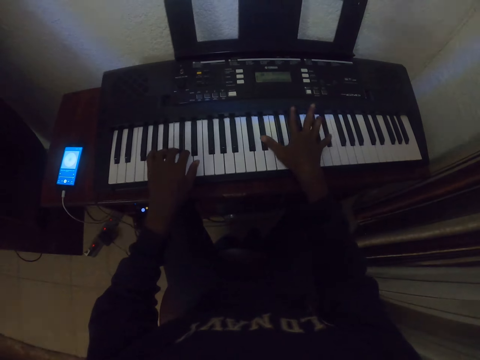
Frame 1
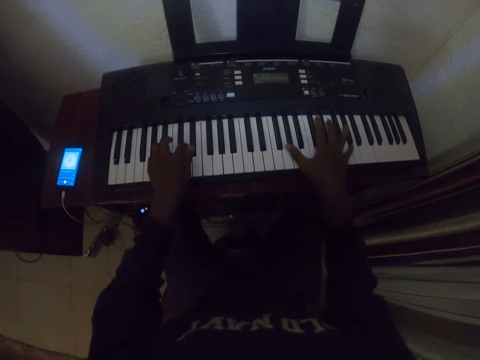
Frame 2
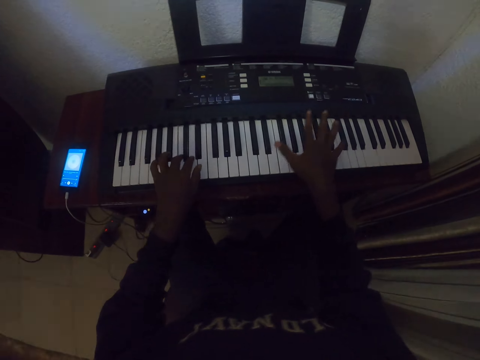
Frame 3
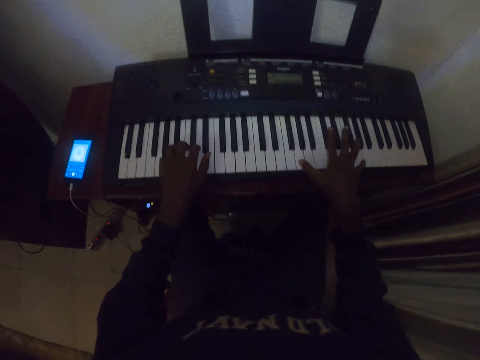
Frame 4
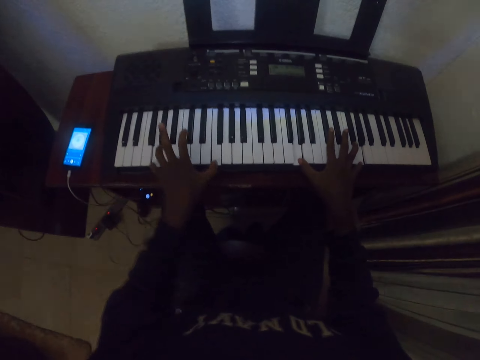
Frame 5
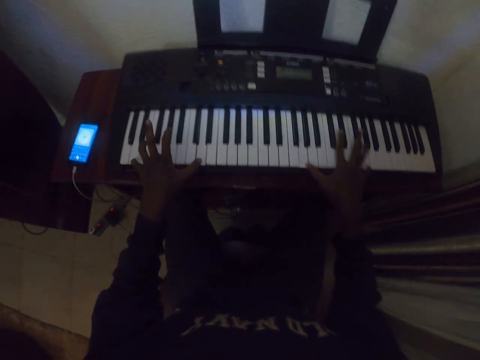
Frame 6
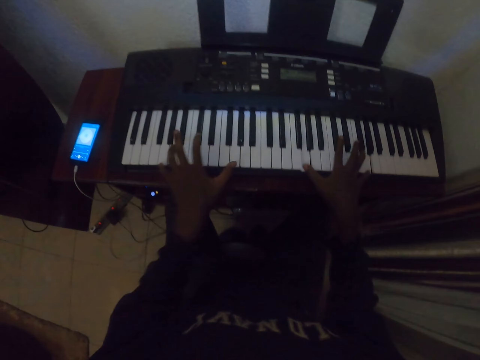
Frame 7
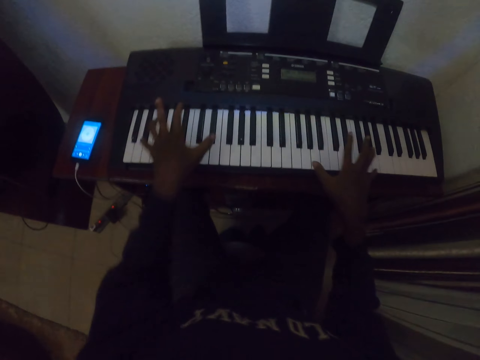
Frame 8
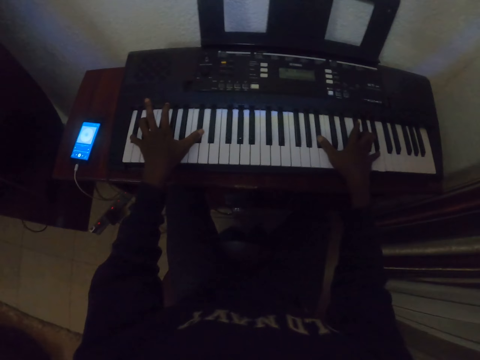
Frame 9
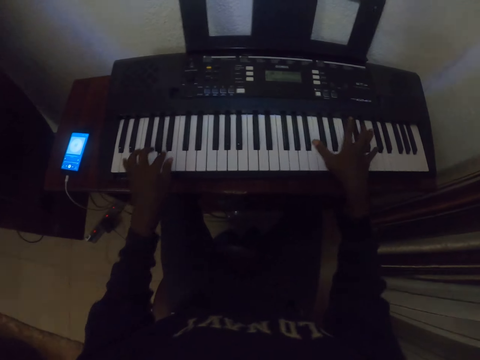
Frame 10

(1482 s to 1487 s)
The camera wearer plays a piano.

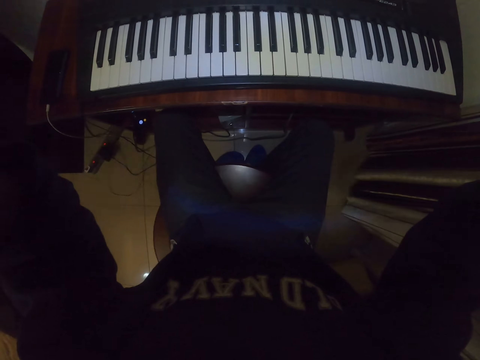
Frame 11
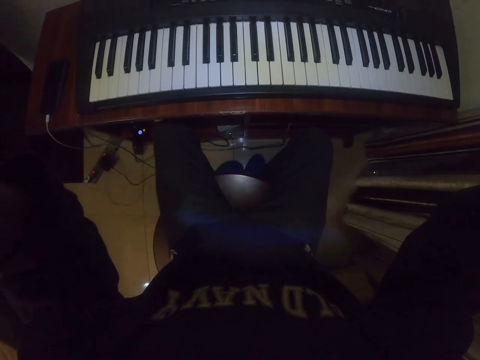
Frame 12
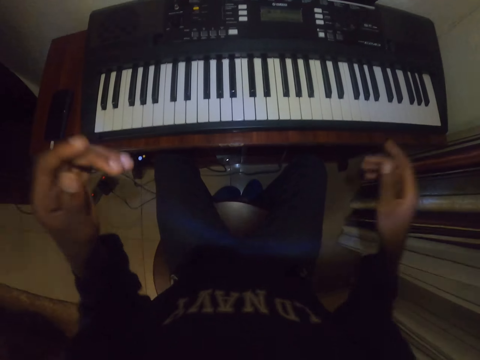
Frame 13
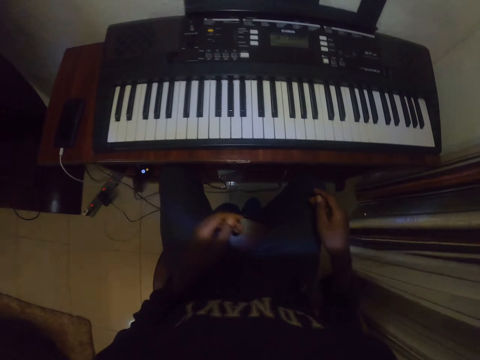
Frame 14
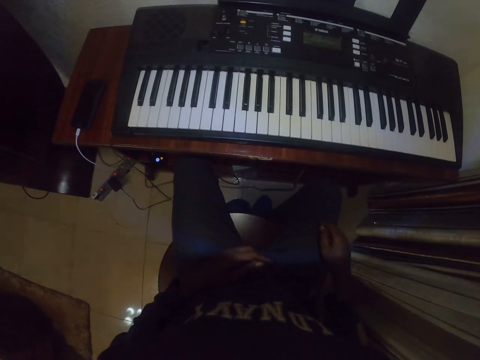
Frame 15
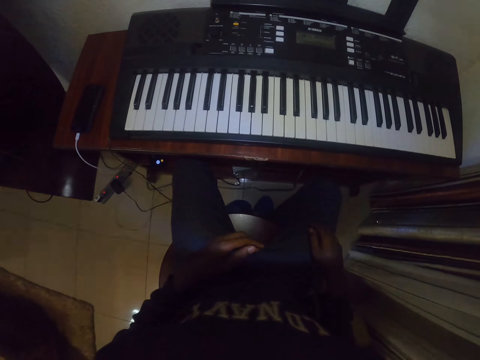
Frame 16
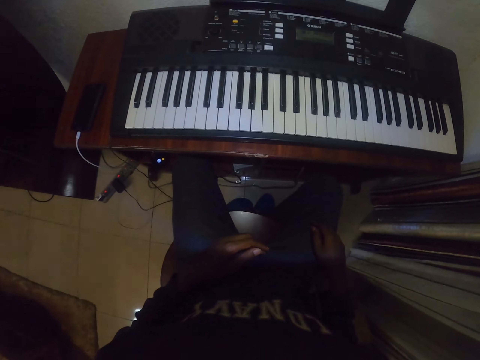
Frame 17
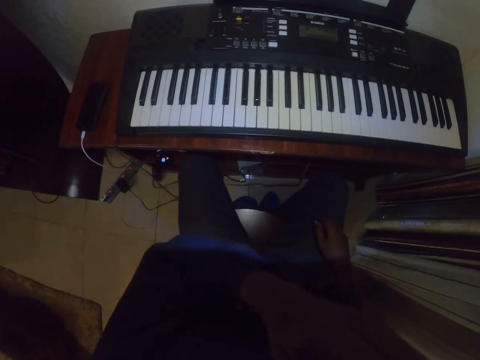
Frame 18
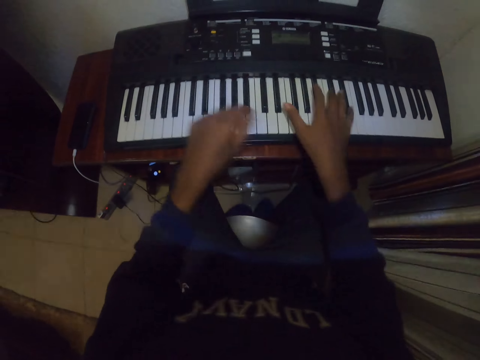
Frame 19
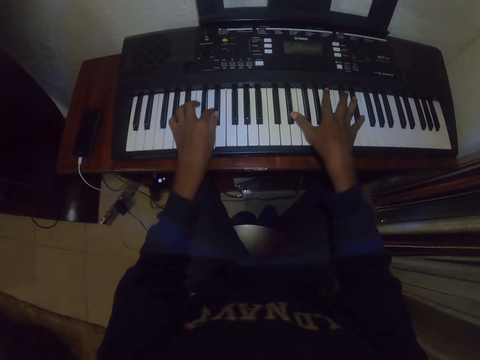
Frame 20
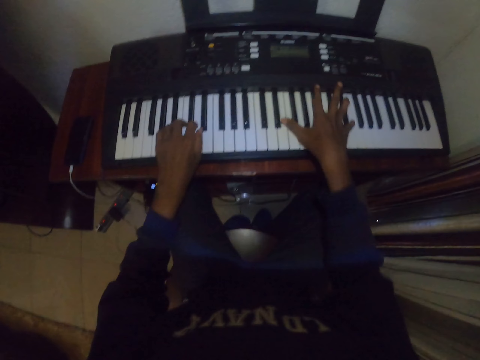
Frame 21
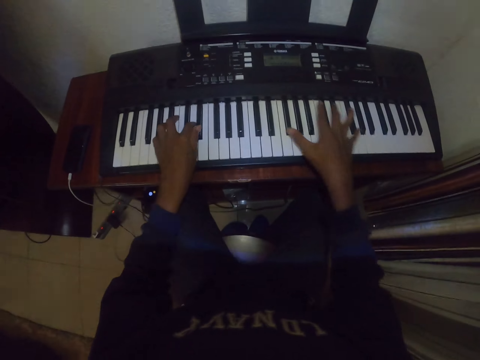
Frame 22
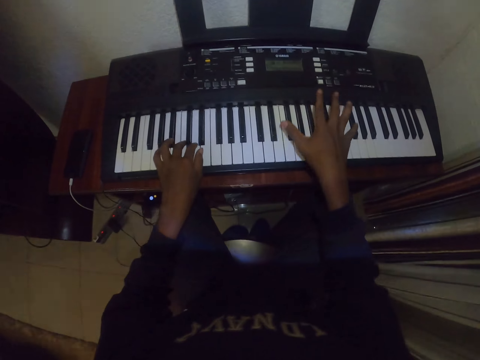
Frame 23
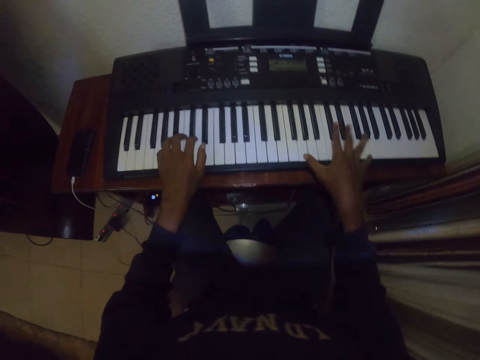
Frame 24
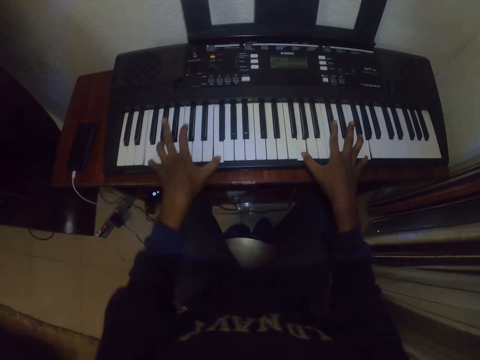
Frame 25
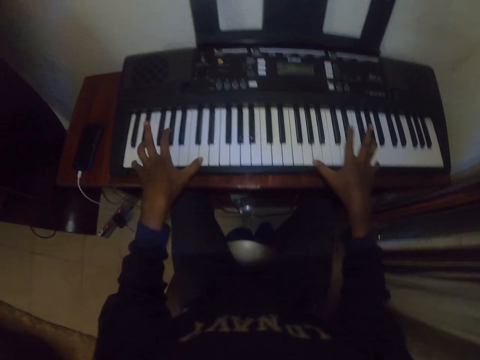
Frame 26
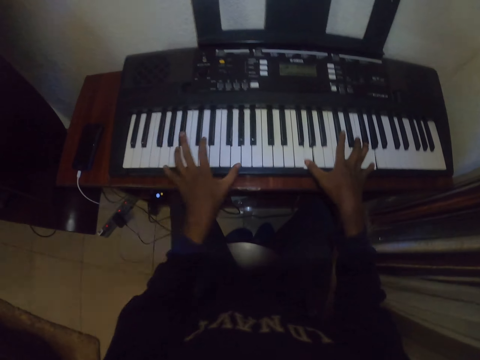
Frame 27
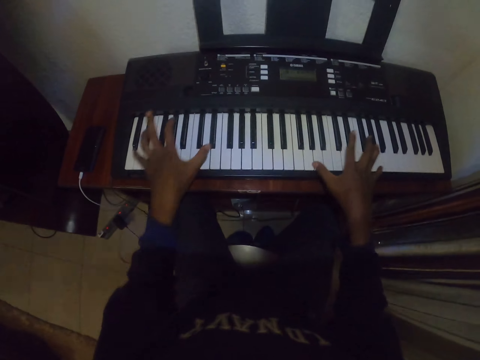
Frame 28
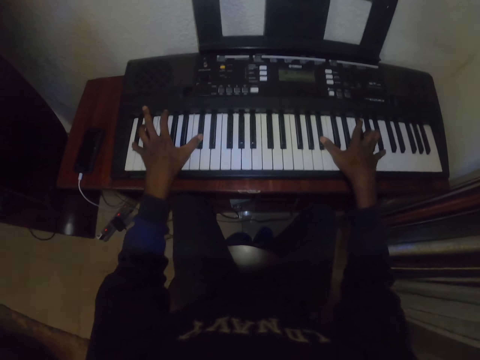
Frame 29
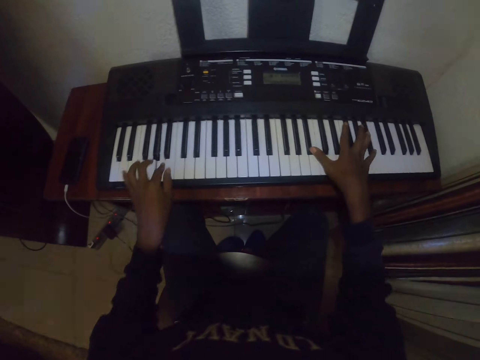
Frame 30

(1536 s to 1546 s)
The camera wearer looks at the piano. He touches his face with his left hand. He plays the piano.

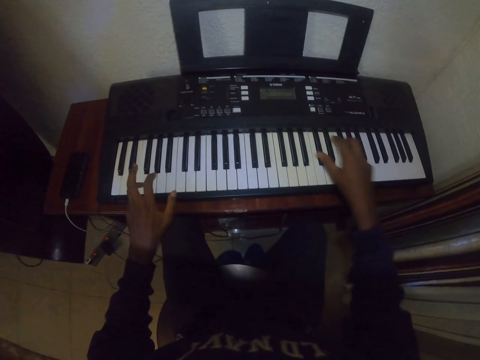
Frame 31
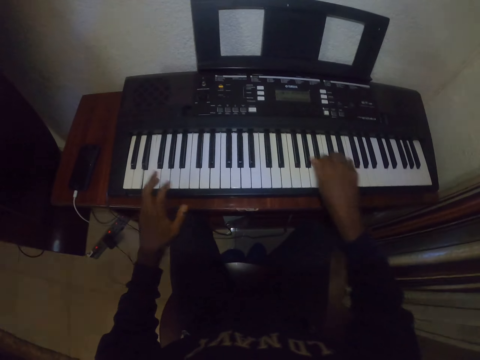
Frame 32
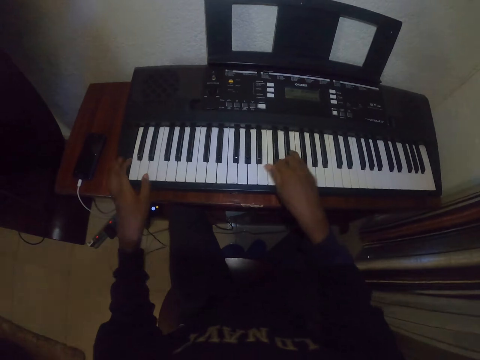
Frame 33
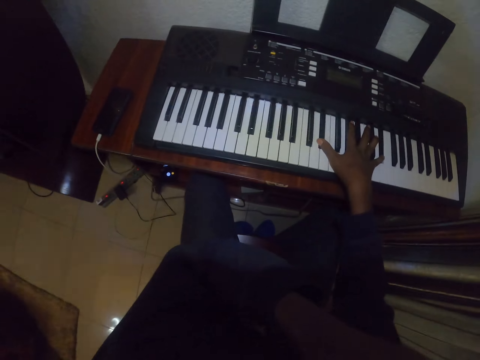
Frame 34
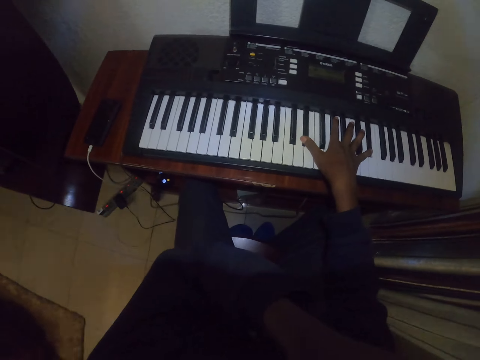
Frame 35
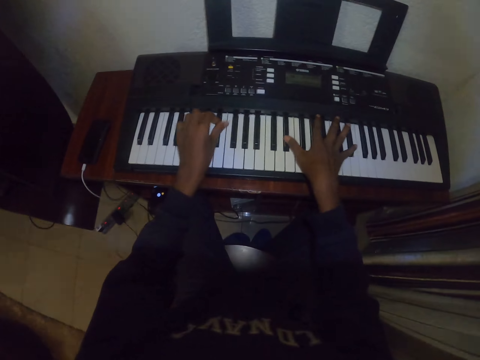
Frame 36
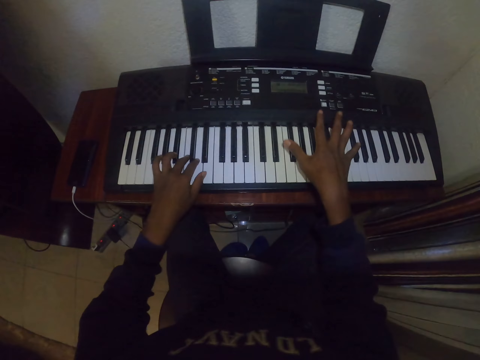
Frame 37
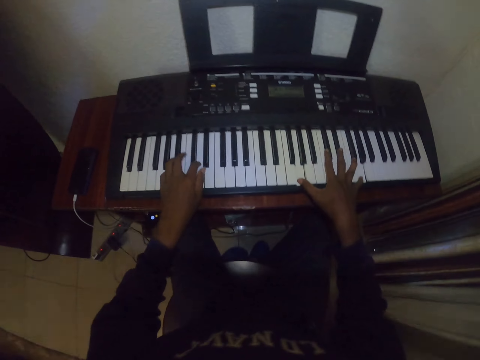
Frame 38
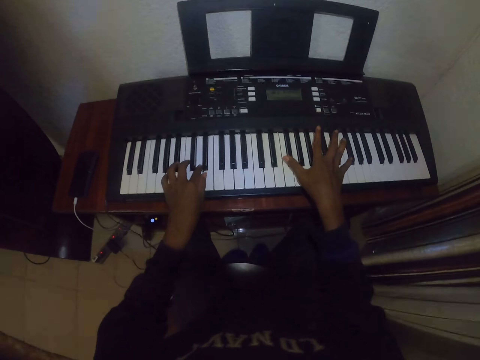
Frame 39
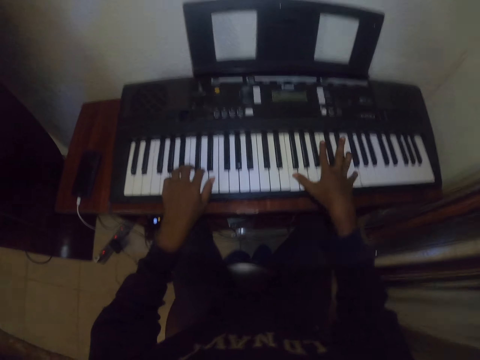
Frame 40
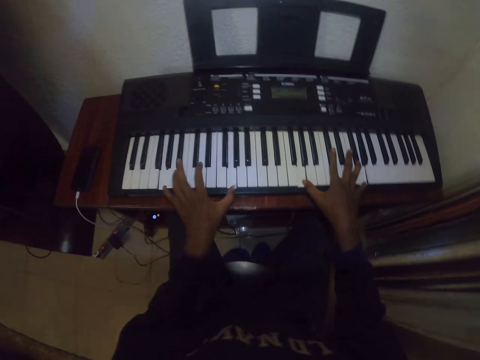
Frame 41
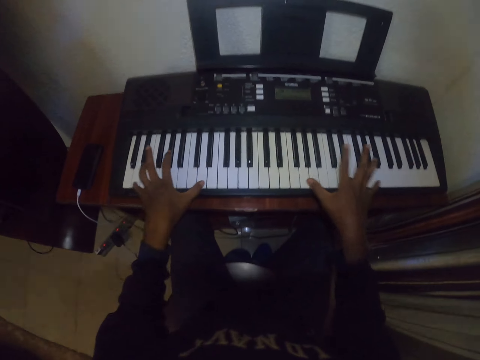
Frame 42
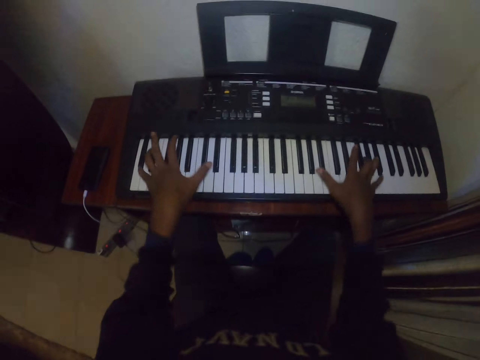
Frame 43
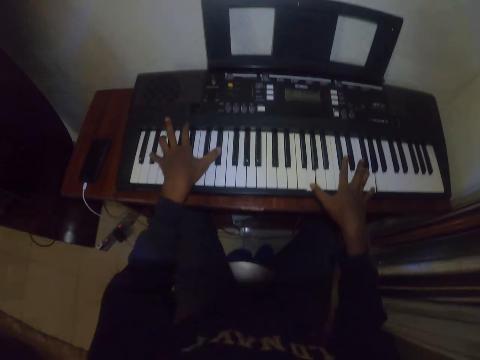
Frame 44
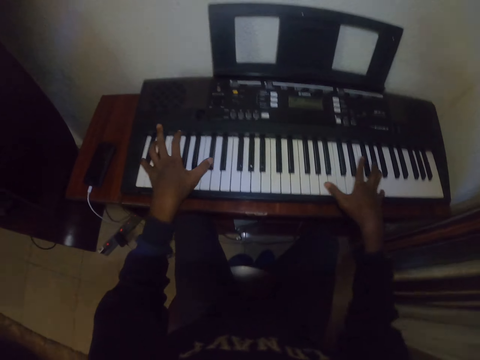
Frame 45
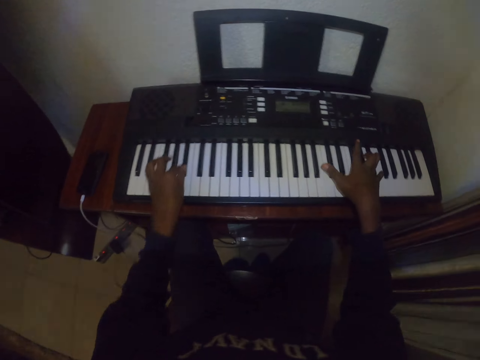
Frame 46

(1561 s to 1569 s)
The camera wearer touches his face with his left hand. He plays a piano.

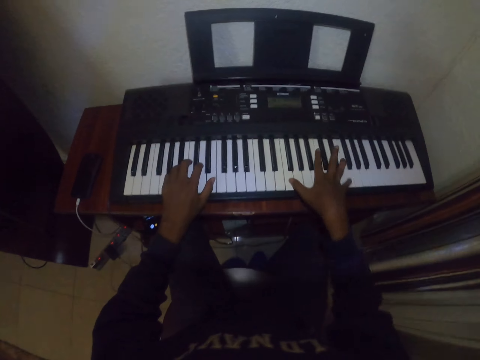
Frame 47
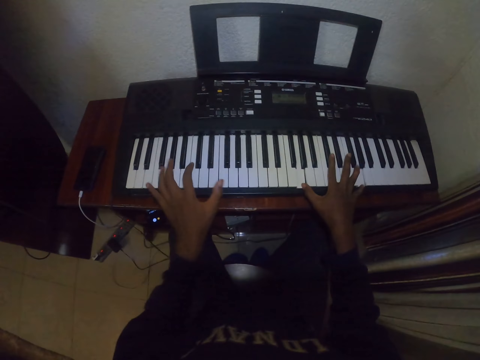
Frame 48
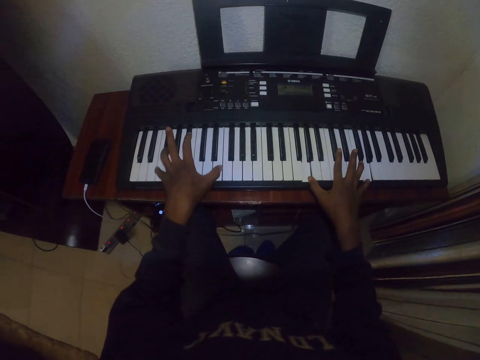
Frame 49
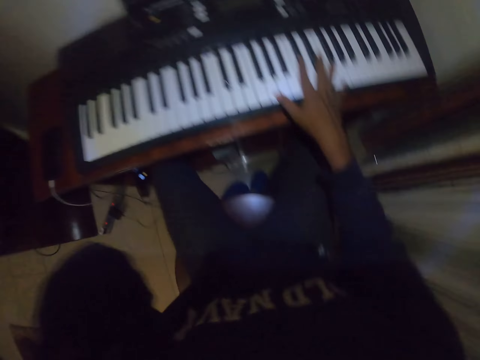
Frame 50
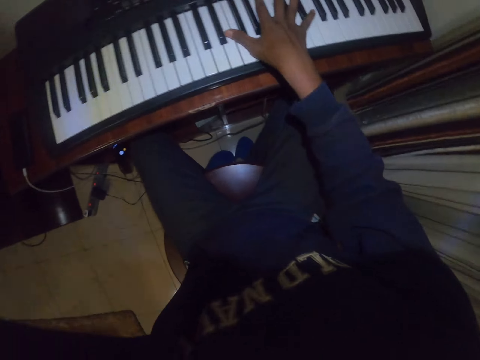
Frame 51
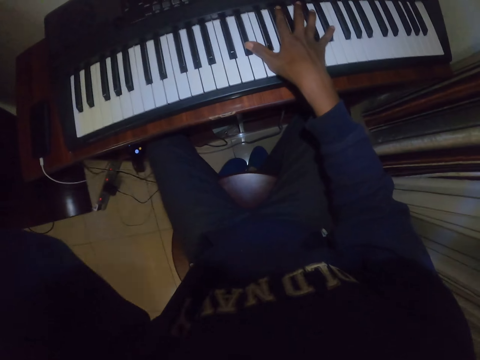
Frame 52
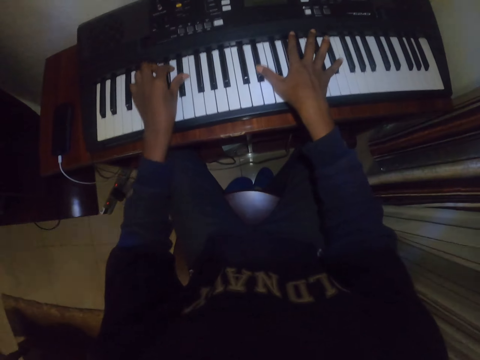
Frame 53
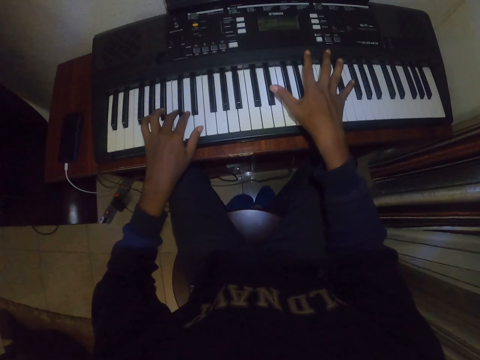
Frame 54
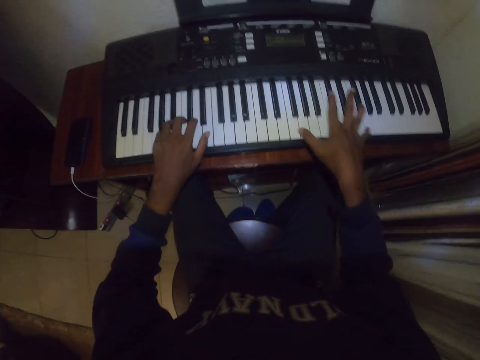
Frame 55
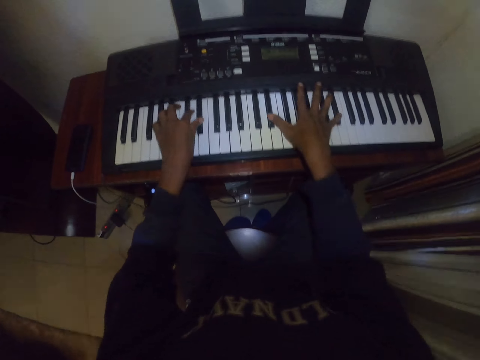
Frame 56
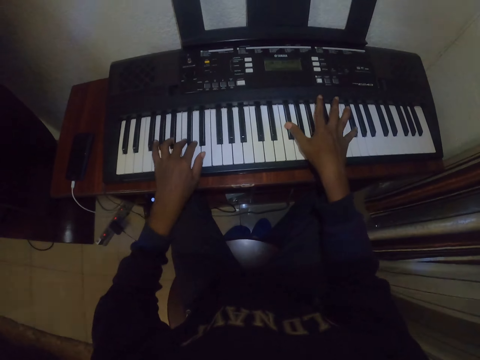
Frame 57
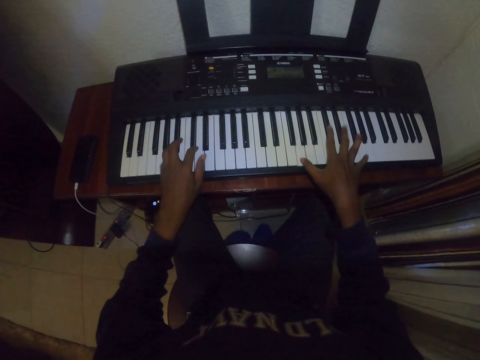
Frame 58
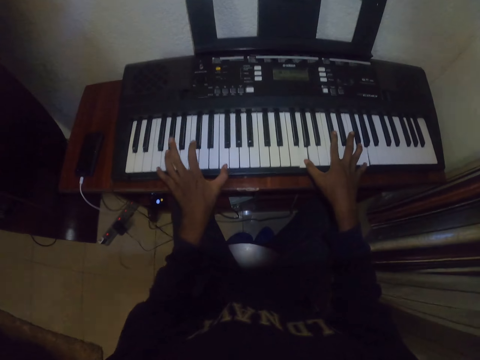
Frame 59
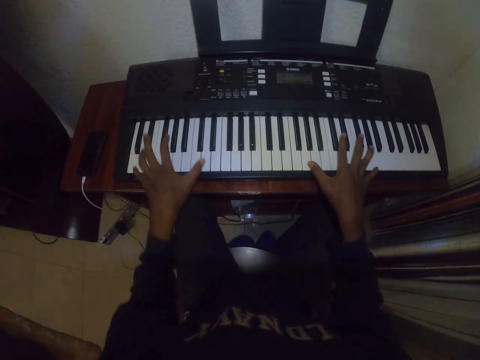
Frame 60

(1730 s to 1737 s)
The camera wearer lifts a hand up. They move the hand down, place the hand on the piano and play the piano.
